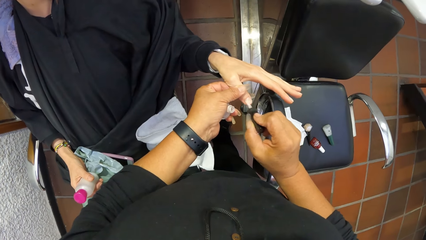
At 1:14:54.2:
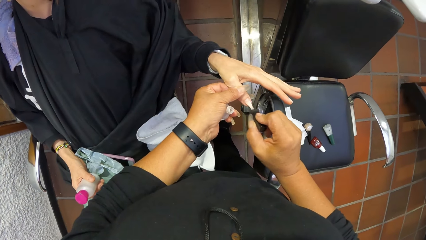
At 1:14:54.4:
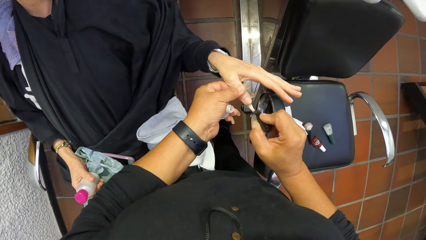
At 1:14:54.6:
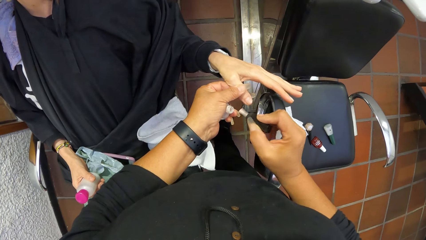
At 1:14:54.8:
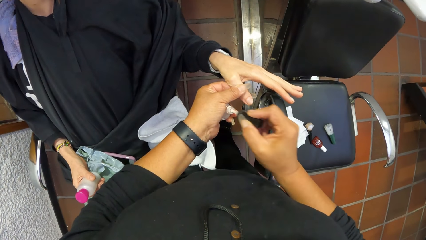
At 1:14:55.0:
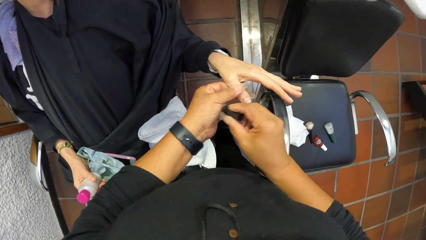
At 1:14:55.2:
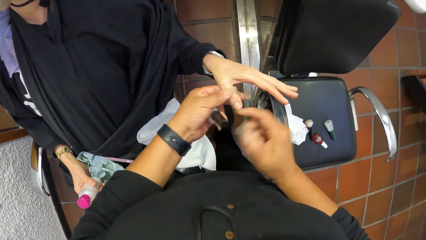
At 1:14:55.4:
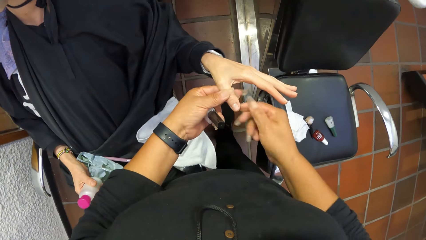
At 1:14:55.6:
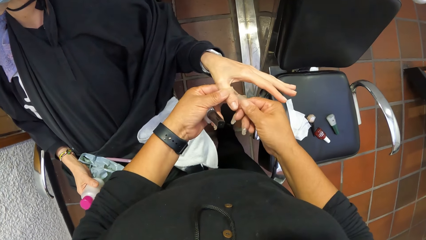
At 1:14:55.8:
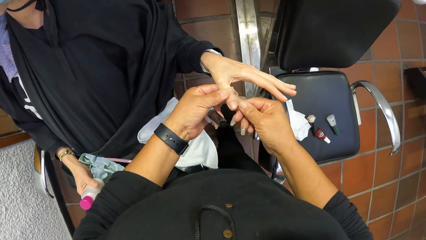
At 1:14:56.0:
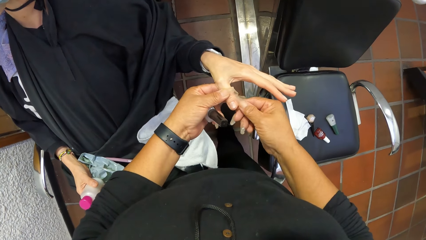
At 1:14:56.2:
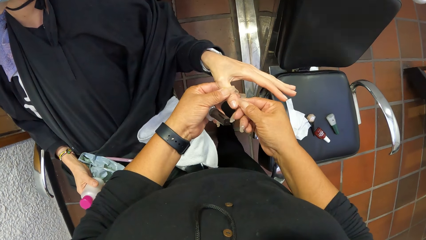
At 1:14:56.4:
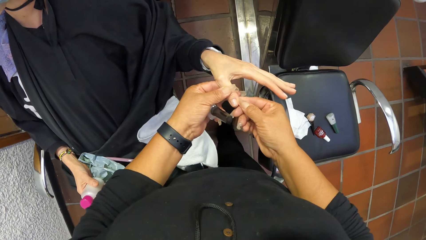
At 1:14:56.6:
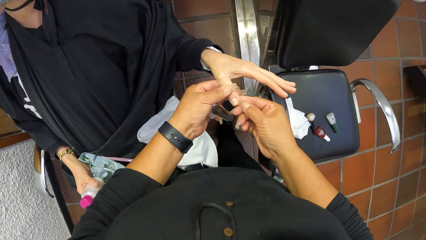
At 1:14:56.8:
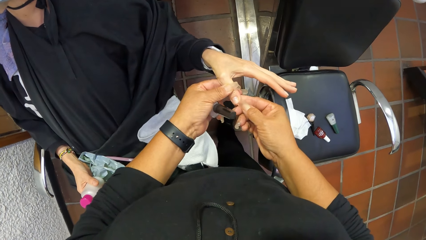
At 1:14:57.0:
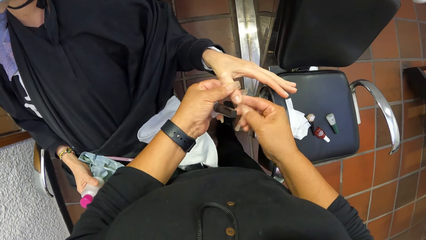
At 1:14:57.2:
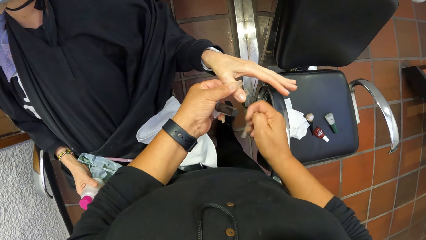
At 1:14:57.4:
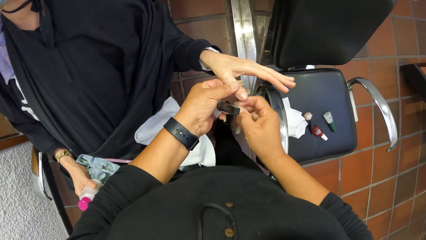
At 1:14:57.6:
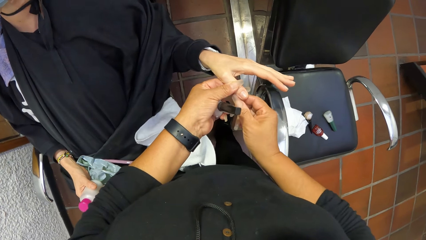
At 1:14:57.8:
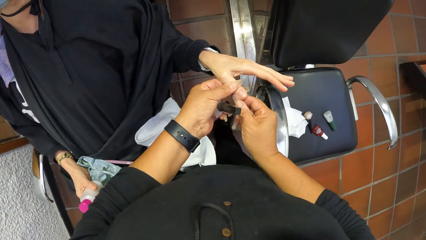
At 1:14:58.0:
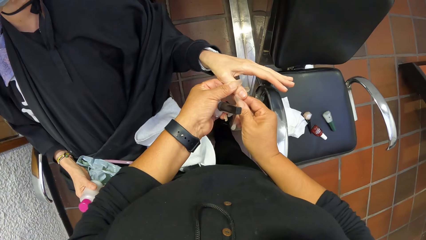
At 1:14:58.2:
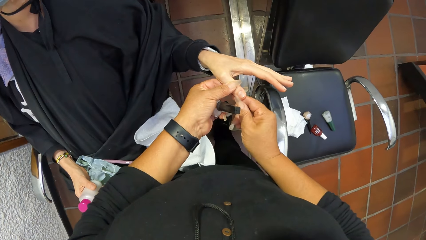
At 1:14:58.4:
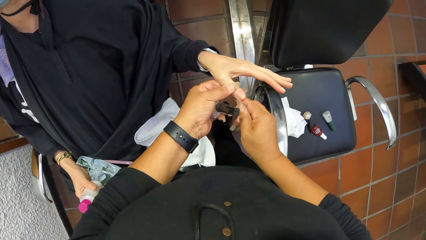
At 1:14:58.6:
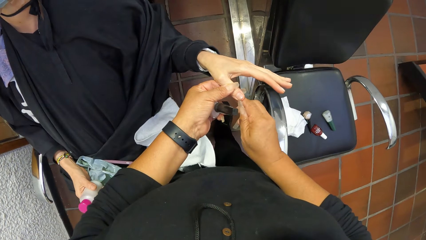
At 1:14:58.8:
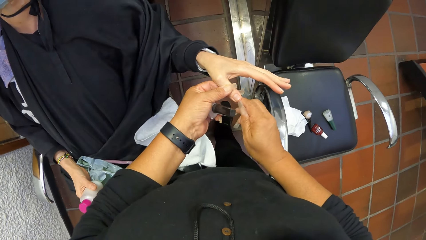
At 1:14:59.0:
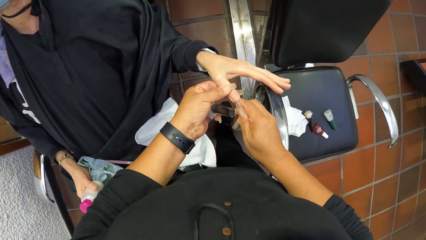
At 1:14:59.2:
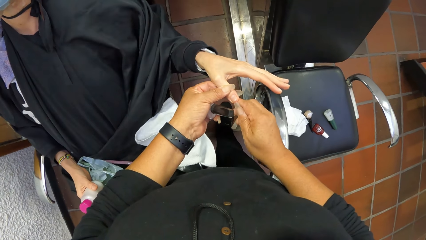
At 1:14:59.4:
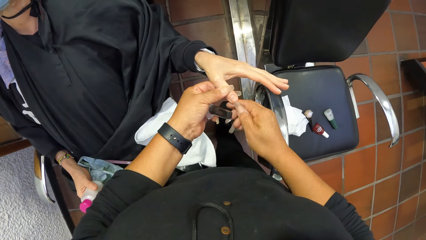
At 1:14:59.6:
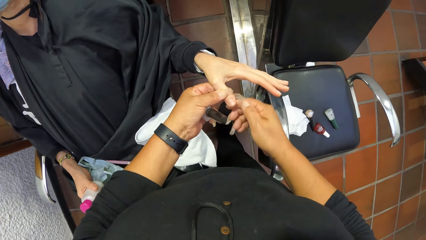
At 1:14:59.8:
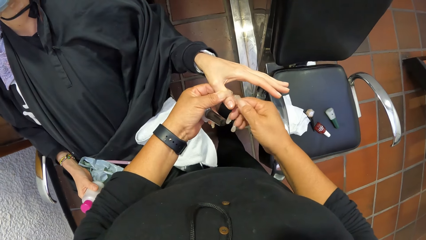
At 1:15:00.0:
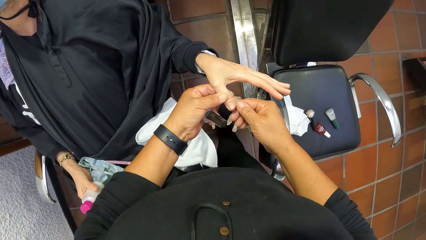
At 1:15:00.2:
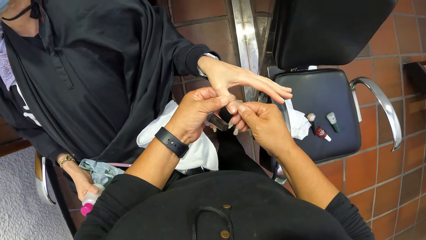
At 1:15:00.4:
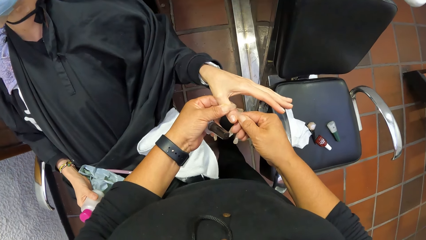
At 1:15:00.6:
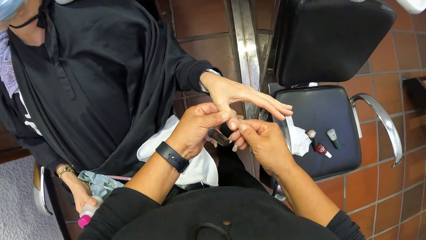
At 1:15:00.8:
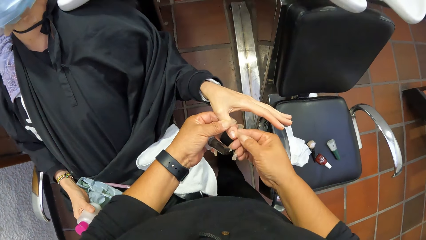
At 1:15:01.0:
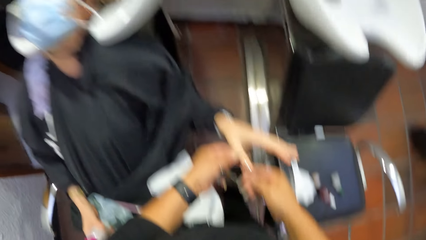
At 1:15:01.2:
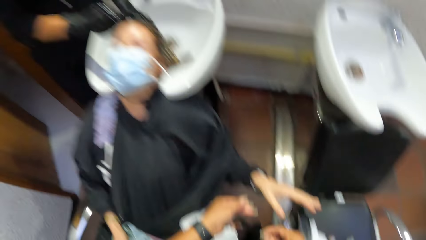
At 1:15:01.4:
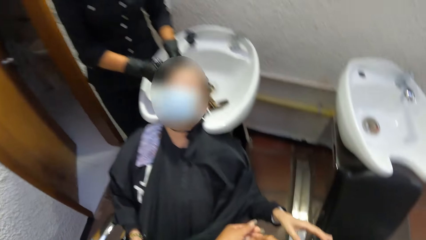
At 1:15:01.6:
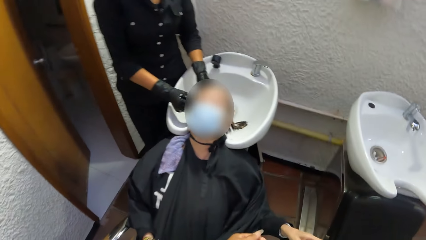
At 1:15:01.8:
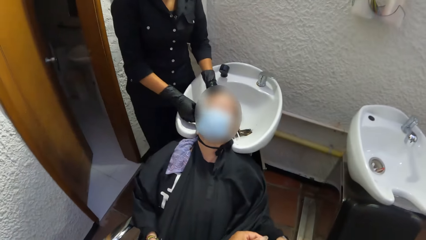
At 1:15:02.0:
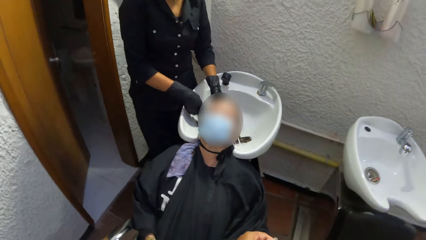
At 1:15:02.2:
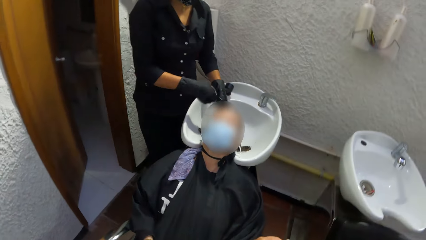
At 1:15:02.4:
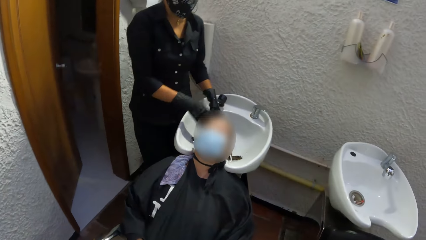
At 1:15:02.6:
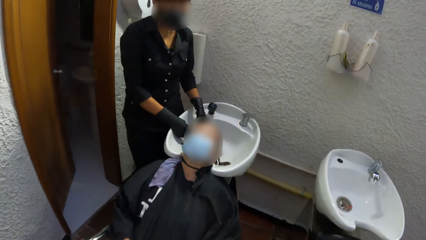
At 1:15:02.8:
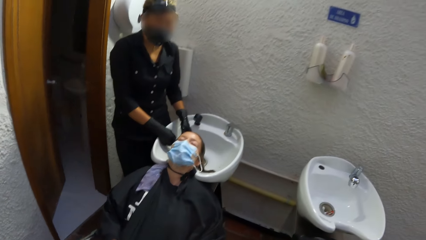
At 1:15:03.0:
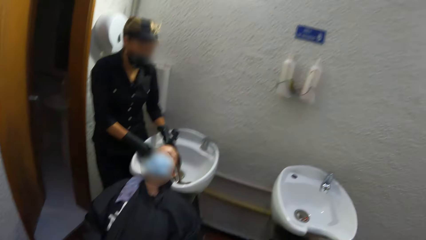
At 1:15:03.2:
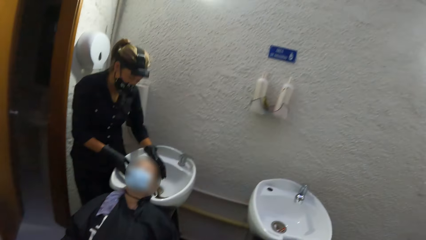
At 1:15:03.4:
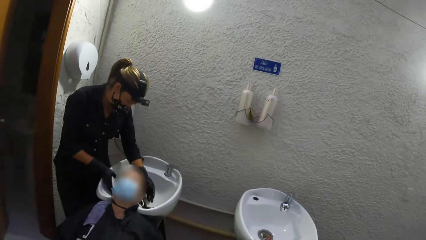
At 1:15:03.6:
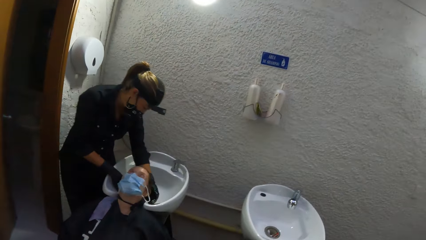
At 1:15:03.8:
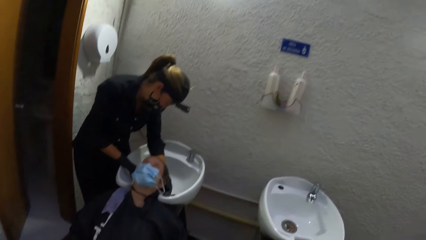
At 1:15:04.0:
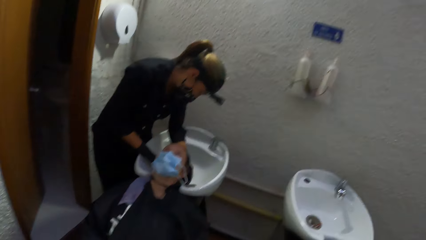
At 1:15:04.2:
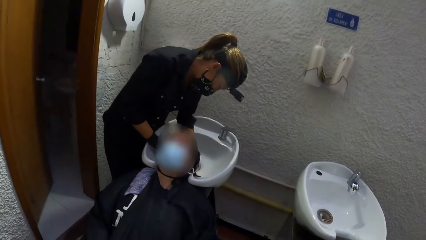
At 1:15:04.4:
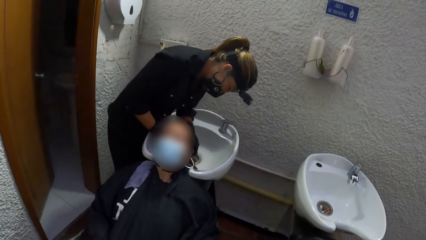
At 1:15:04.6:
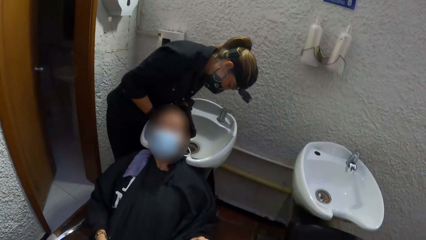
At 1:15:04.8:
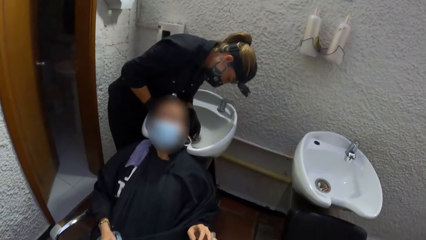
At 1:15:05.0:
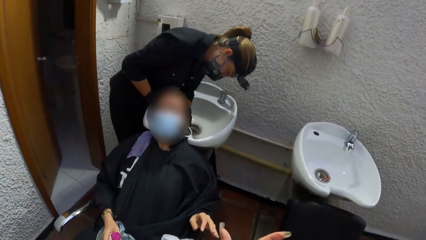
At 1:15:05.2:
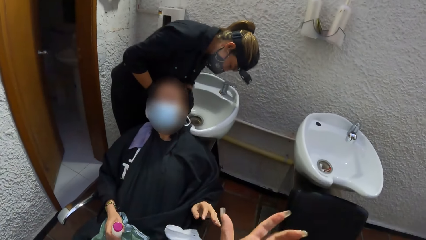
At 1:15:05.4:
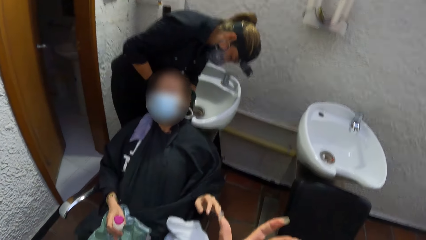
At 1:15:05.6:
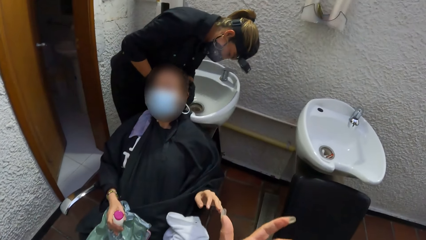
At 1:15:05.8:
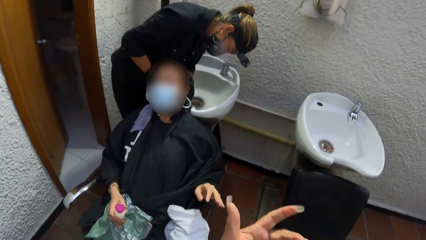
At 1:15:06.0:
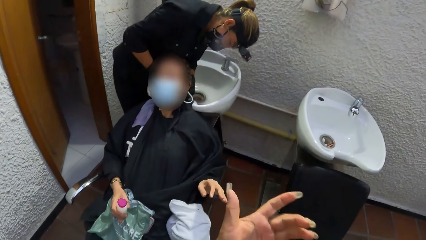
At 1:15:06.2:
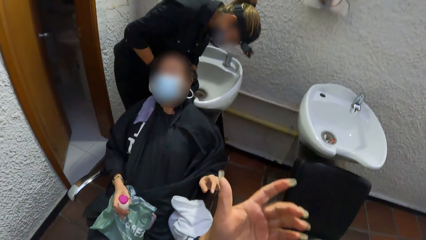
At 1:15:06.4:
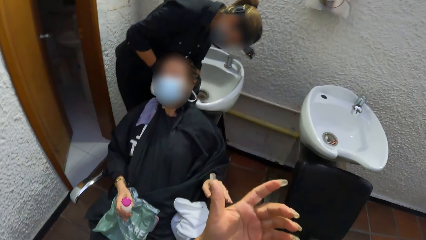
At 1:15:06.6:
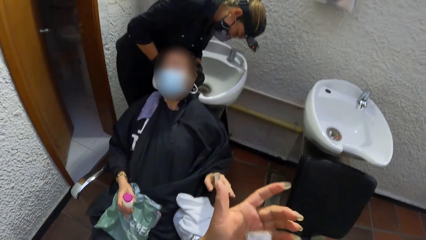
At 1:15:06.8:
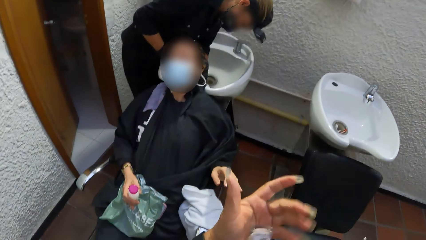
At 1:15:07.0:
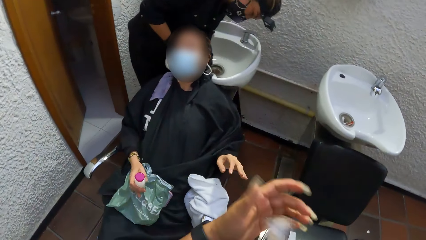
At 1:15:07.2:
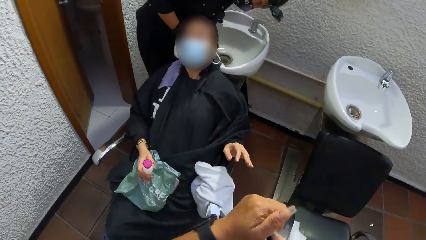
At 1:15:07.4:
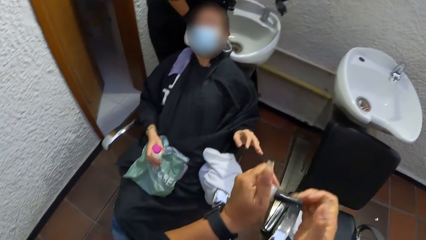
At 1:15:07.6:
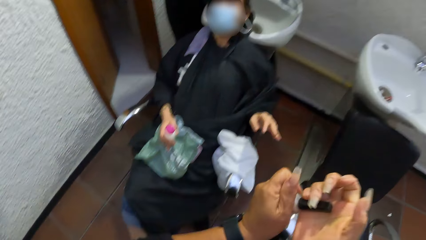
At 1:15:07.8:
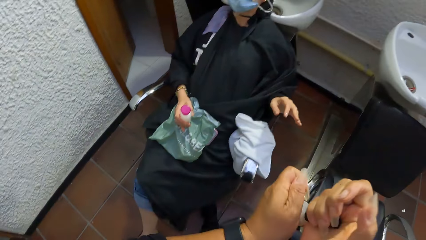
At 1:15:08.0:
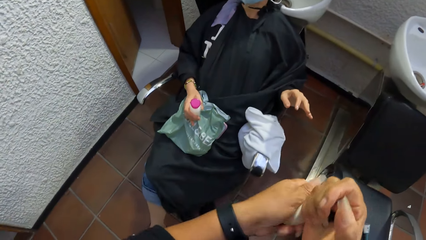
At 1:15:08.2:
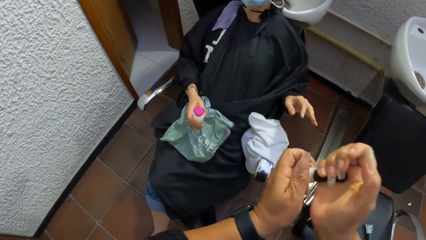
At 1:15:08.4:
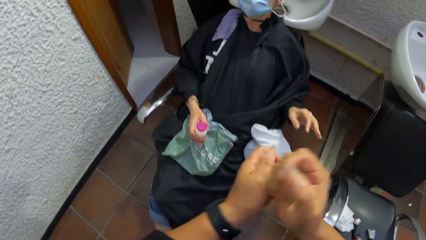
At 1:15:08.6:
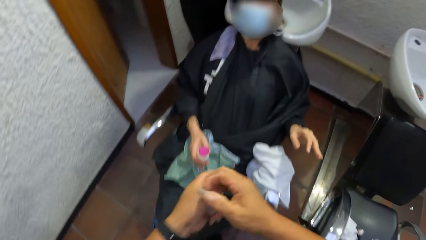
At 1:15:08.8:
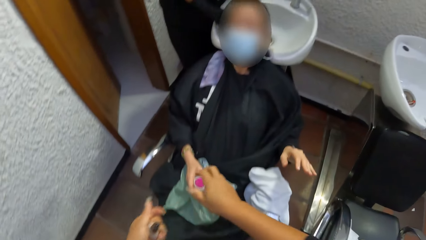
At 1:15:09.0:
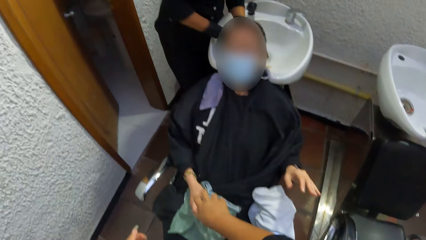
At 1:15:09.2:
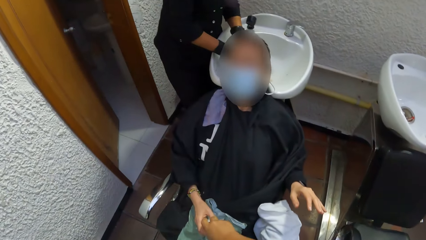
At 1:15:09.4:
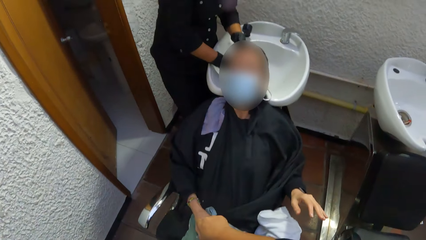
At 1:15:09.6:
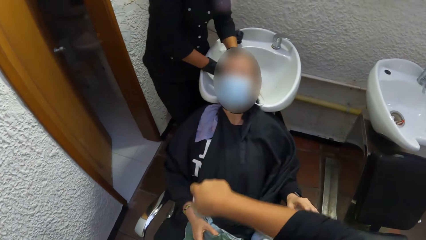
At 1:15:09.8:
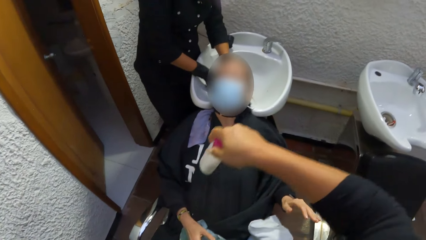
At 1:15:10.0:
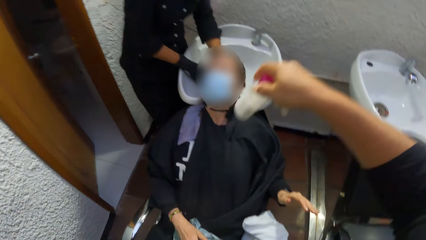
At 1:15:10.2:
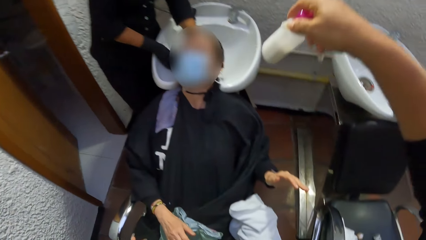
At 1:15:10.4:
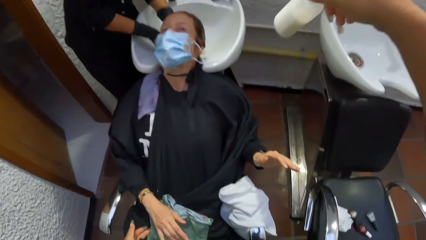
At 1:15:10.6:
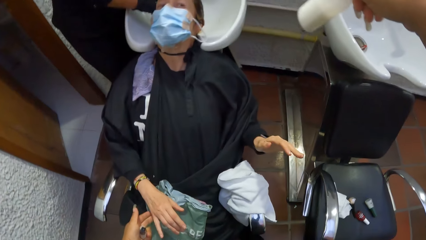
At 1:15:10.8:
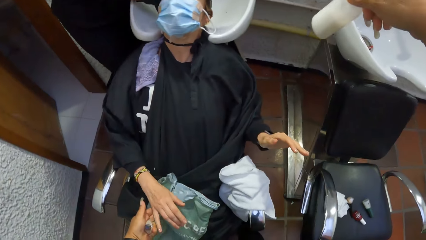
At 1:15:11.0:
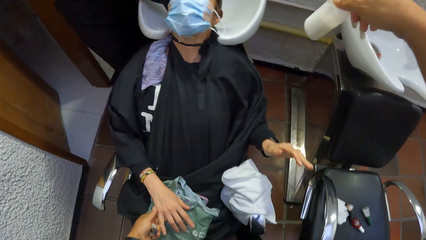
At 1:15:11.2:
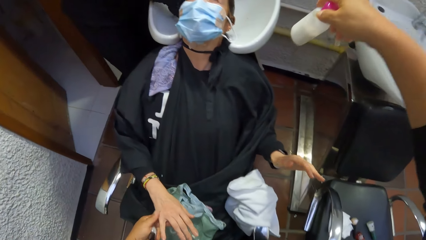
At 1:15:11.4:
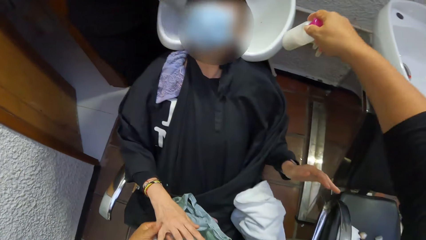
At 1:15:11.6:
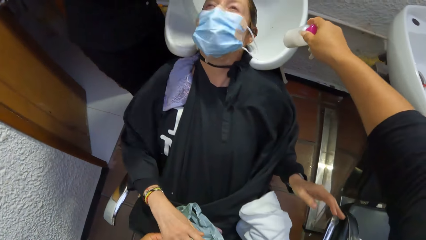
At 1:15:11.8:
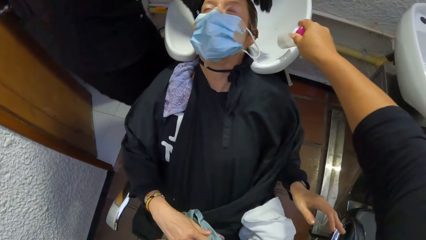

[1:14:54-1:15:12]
The camera wearer puts the nail polish brush in her right hand into the nail polish container in her left hand. She wipes the finger of the woman with her right hand. She removes part of the nail polish on the edge of the woman's fingernail with her fingernails. She adjusts the nail polish with her hands. She closes the nail polish bottle. She takes the container from the hand of the woman with her right hand.
